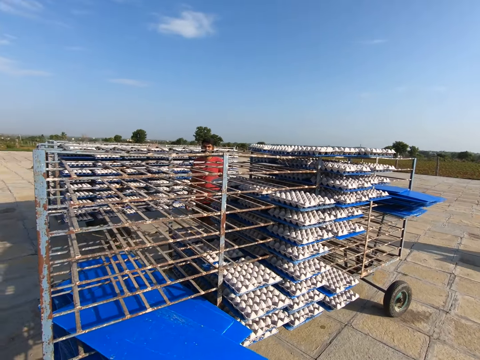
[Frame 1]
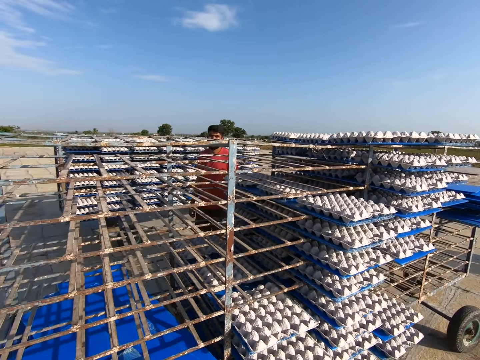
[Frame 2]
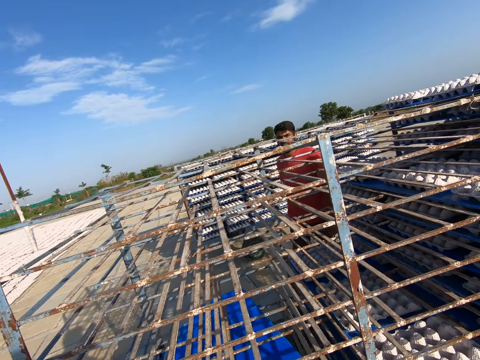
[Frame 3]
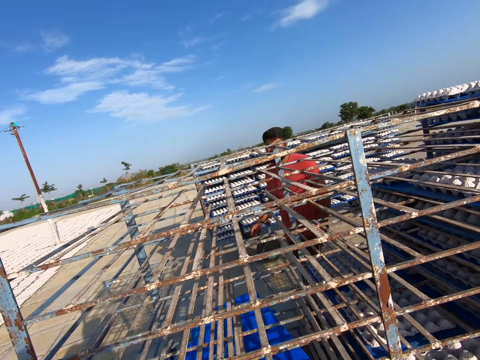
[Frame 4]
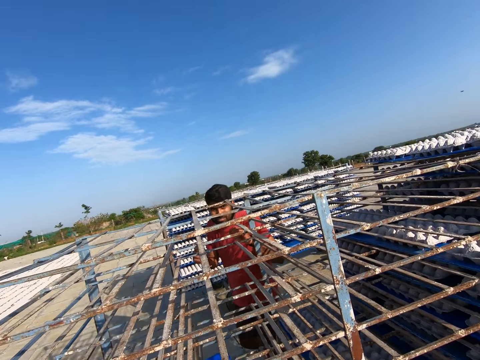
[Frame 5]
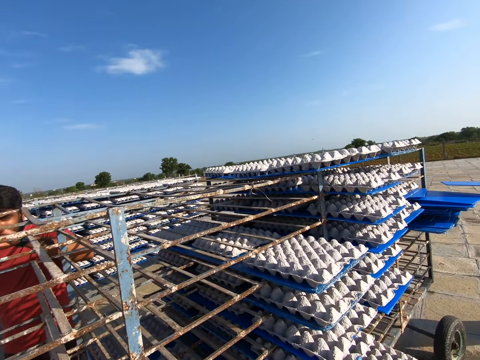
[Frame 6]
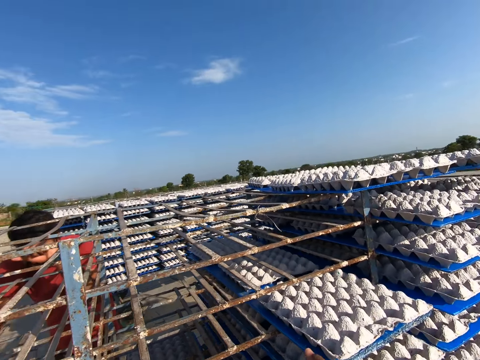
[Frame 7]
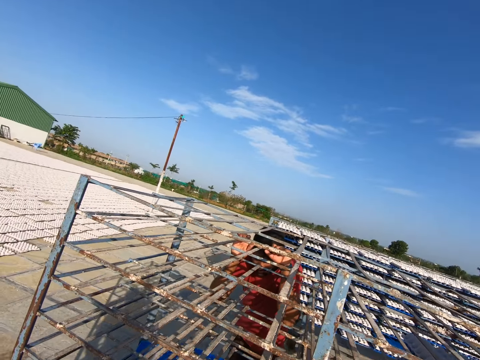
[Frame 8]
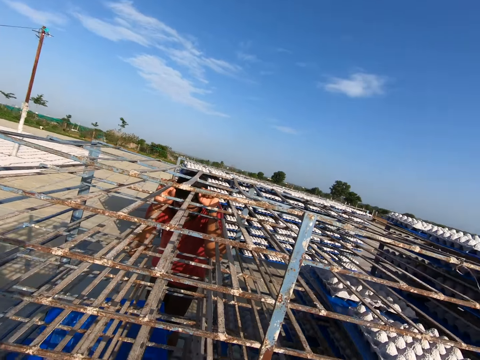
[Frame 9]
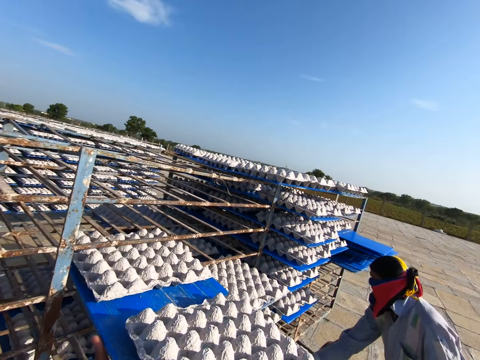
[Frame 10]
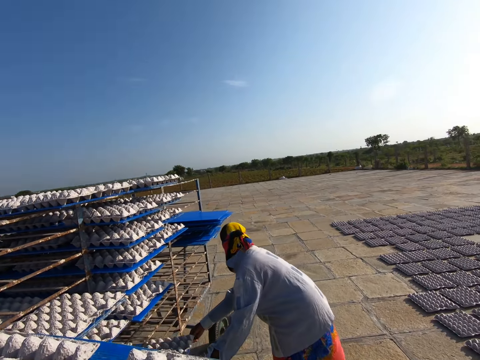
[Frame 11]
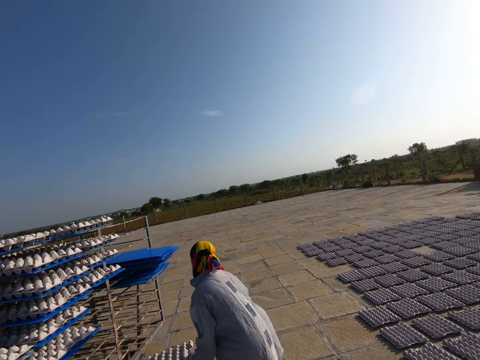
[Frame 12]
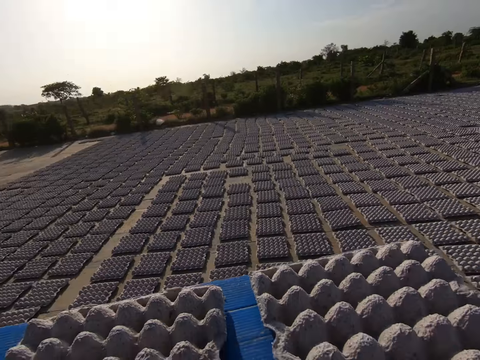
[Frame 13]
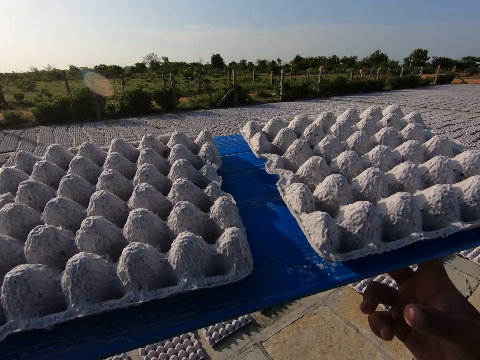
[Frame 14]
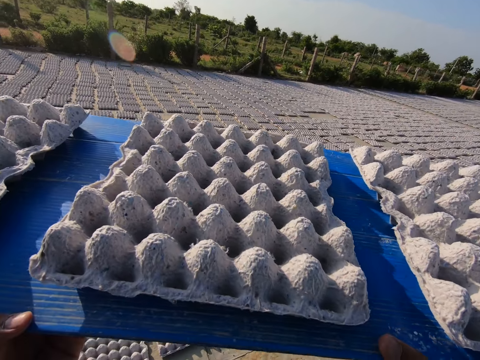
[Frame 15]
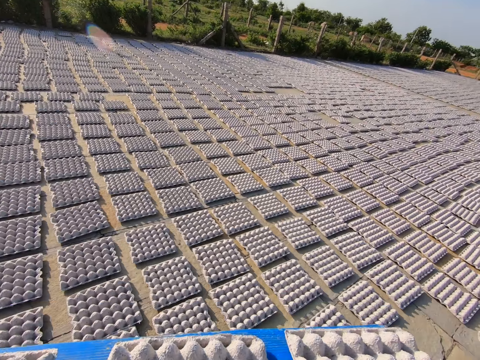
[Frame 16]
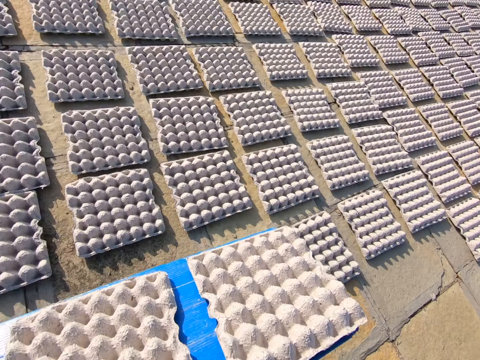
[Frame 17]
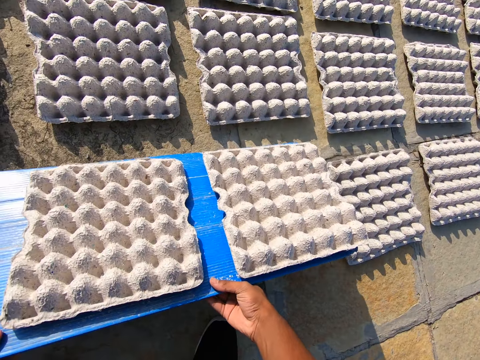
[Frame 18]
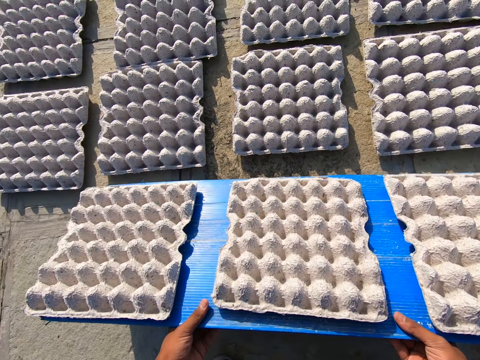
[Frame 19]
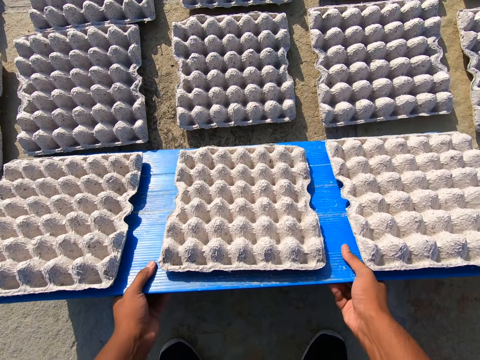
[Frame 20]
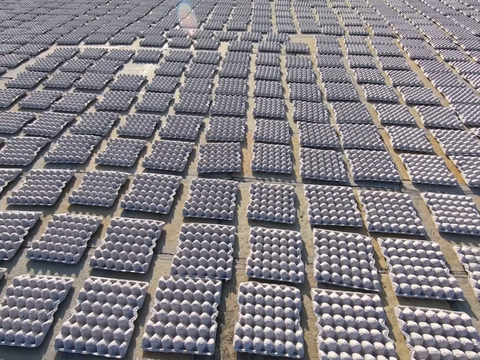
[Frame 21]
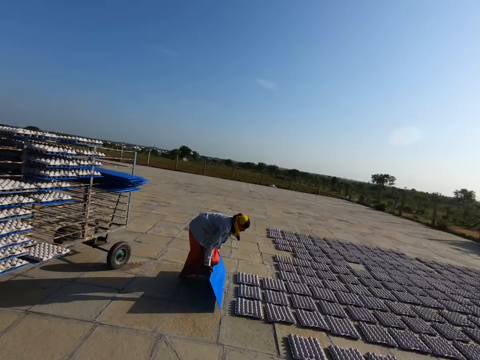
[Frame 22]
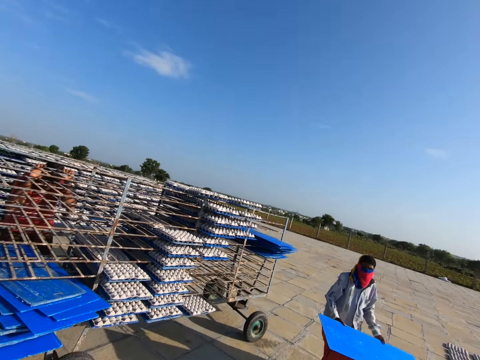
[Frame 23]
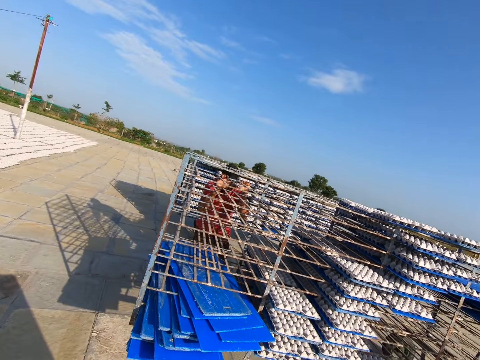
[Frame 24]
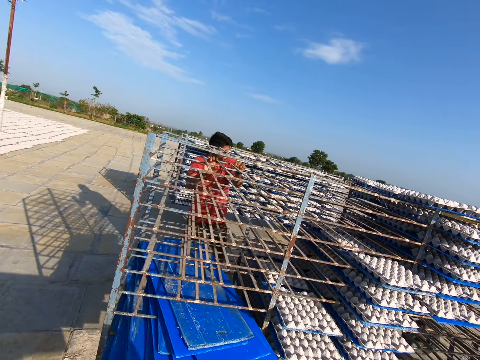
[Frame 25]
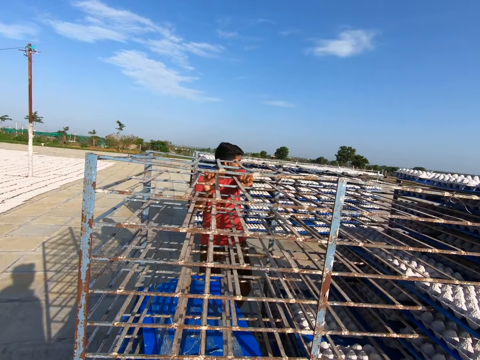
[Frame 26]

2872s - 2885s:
The camera wearer interacts with a man. They drop the plastic tray. They pick a plastic tray from the rack with both hands. A woman pulls a tray from the rack with both hands. The camera wearer walks away from the rack in the field. They rest the tray in both hands on the ground. They drop crates from the tray in both hands to the ground. The woman drops crates from the tray in both hands to the ground. The camera wearer walks towards the rack in the field.

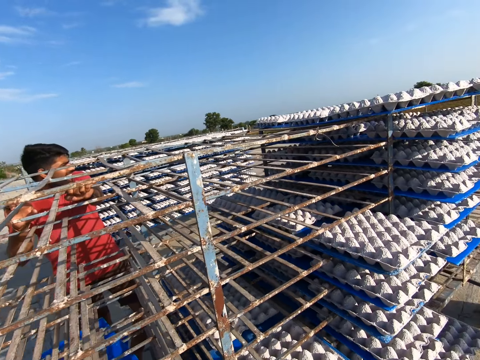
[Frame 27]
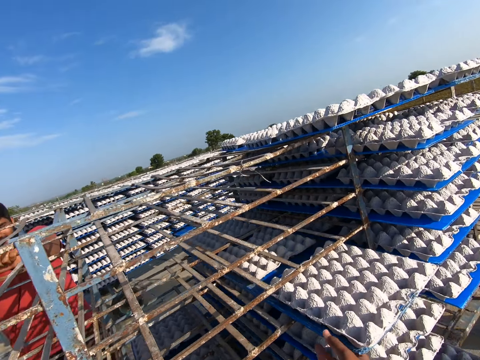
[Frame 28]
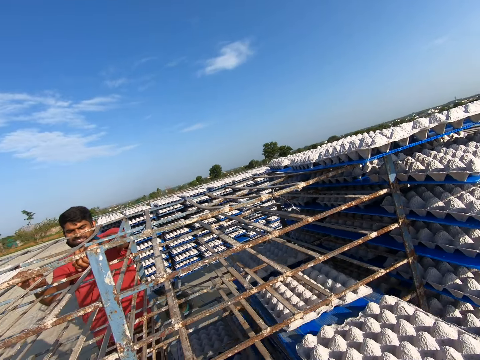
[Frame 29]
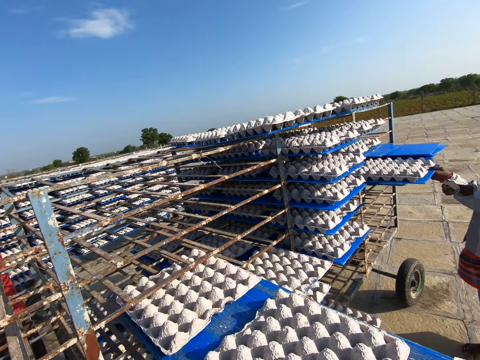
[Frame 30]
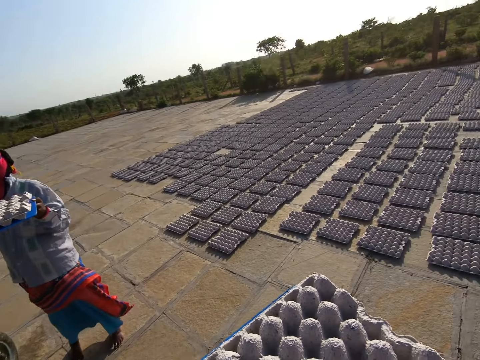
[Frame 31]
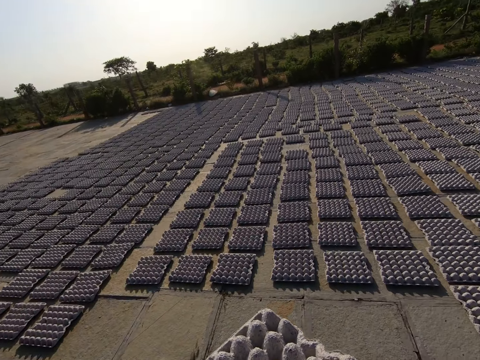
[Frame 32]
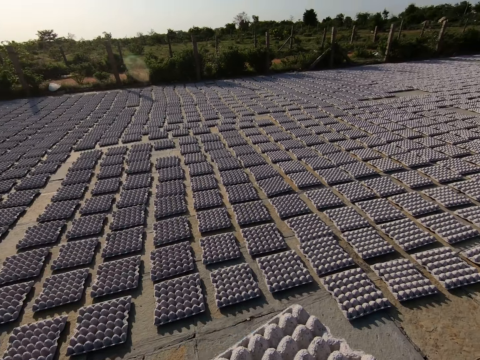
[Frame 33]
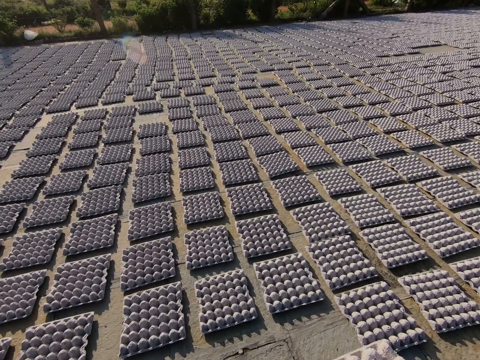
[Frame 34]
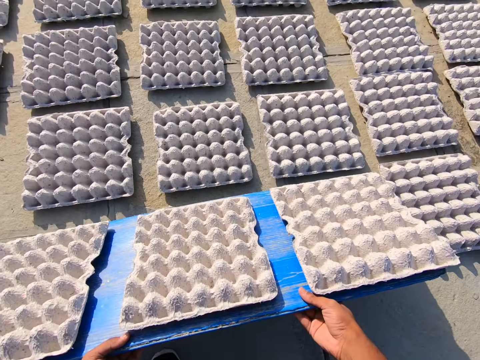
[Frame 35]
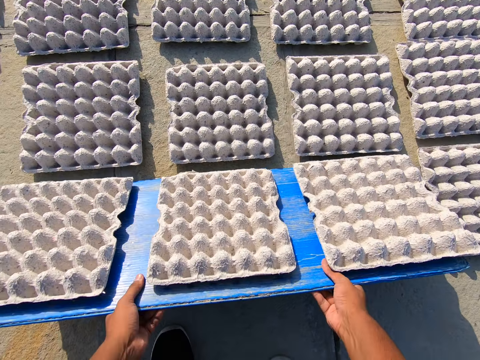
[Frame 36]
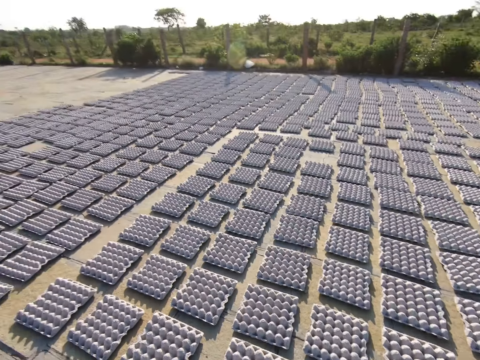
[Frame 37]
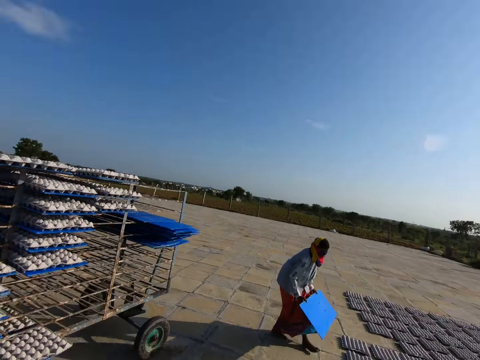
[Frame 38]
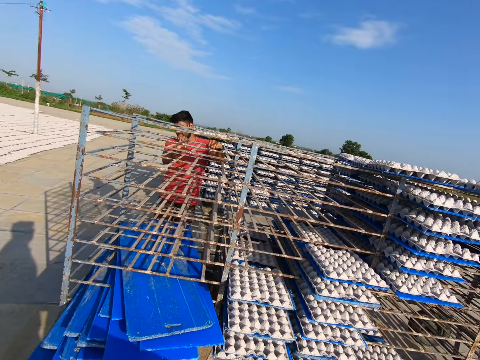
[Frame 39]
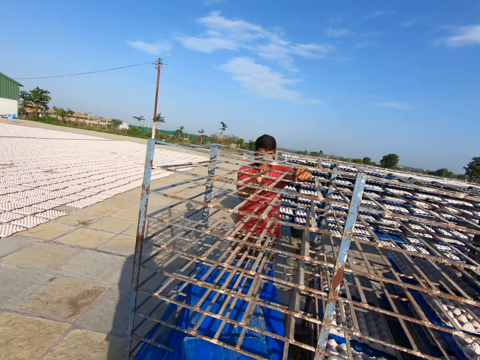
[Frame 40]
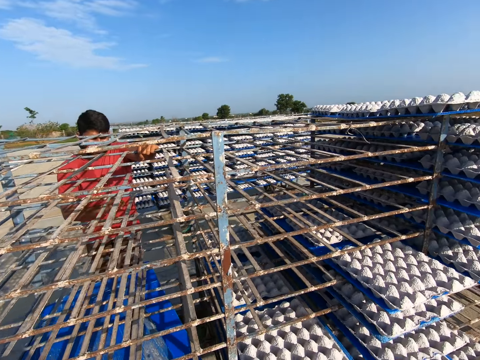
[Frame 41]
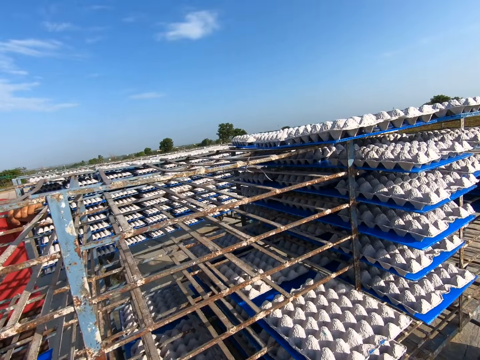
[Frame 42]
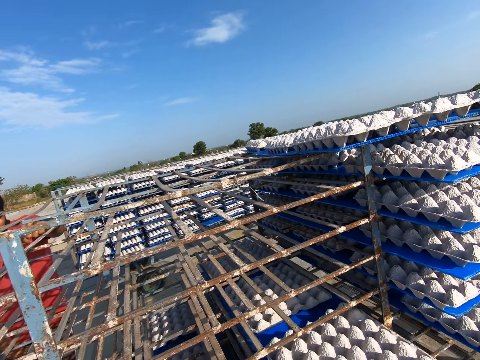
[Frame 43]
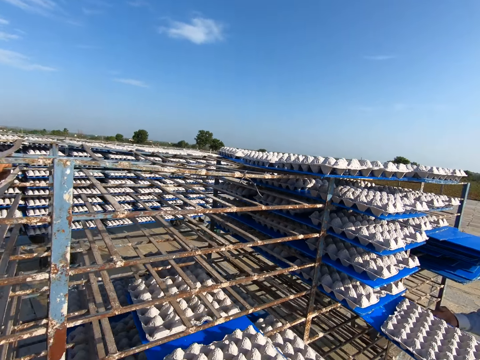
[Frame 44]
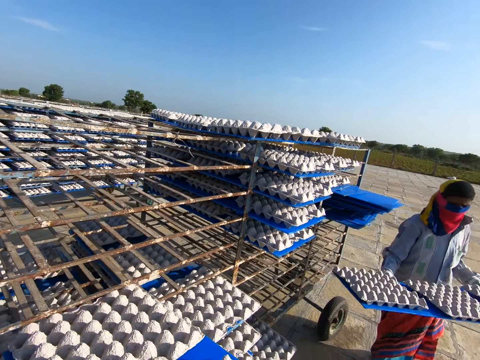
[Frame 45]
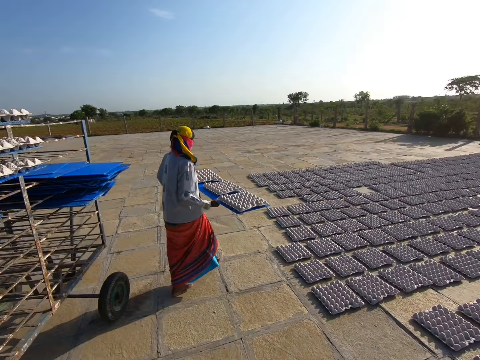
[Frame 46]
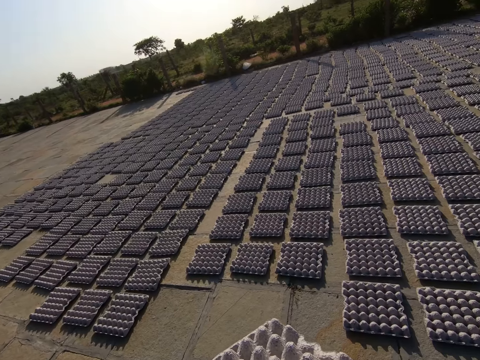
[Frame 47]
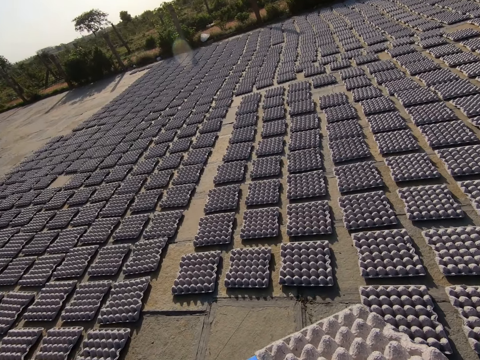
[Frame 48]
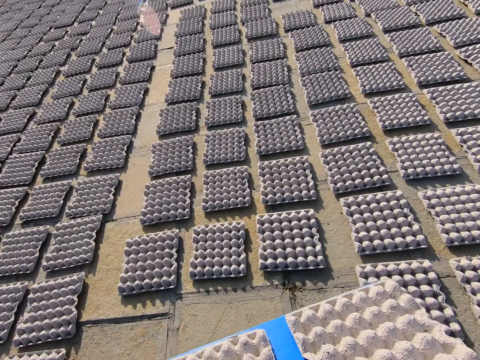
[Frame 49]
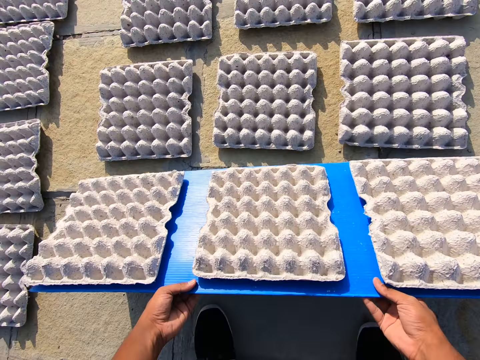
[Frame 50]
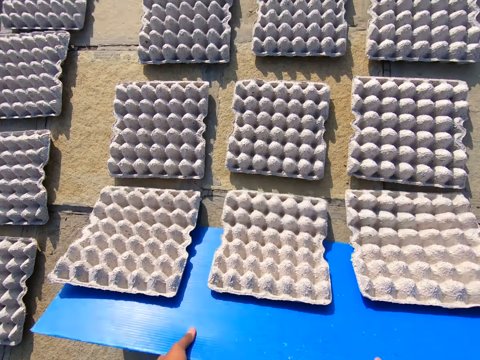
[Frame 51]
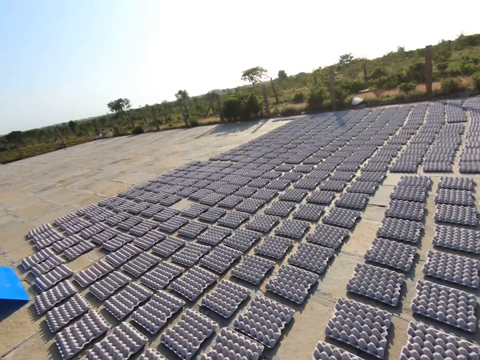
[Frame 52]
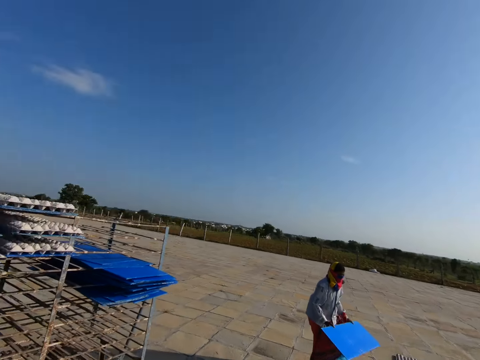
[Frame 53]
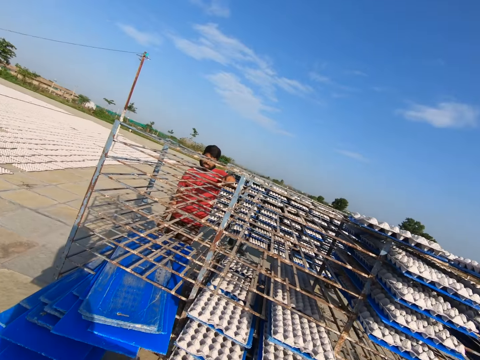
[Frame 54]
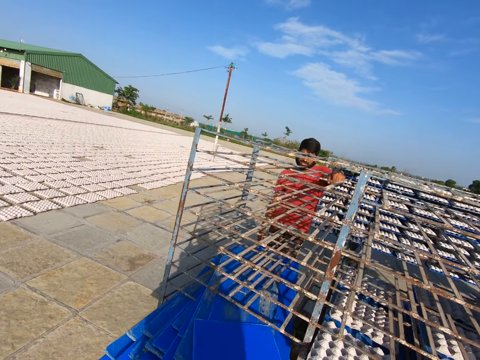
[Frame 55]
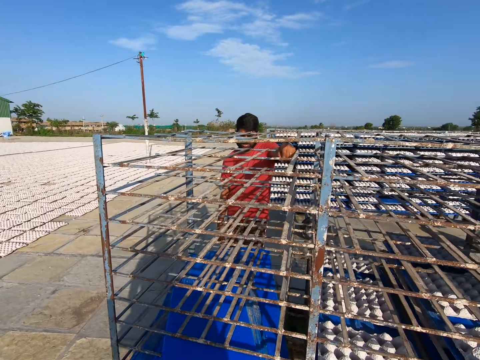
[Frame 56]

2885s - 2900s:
The camera wearer drops the plastic tray. They pick a plastic tray from the rack with both hands. A woman pulls a tray from the rack with her left hand. The camera wearer walks away from the rack in the field. They rest the tray in both hands on the ground. They drop crates from the tray in both hands to the ground. The woman drops crates from the tray in both hands to the ground. The camera wearer walks towards the rack in the field. They drop the plastic tray. They pick the plastic tray from the rack with both hands. The woman pulls the tray from the rack with both hands. The camera wearer walks away from the rack in the field. They rest the tray in both hands on the ground. They drop crates from the tray in both hands to the ground. They walk towards the rack in the field.
